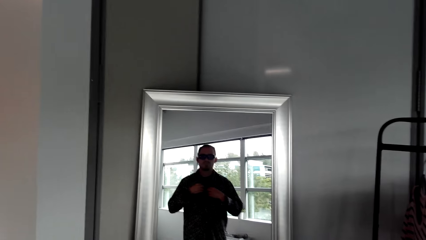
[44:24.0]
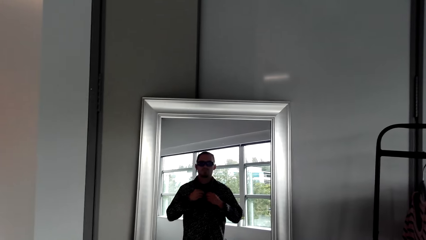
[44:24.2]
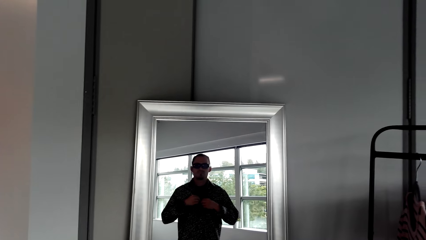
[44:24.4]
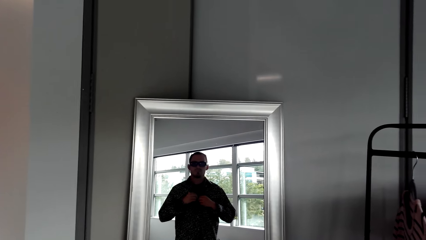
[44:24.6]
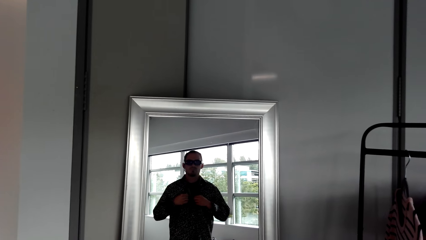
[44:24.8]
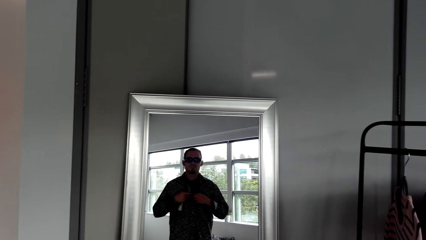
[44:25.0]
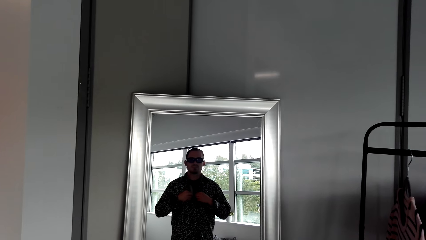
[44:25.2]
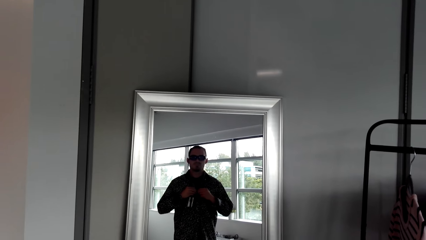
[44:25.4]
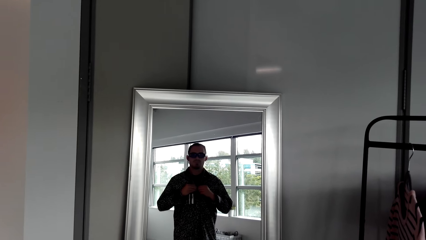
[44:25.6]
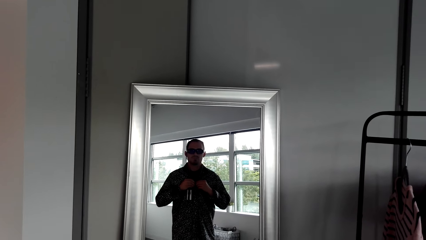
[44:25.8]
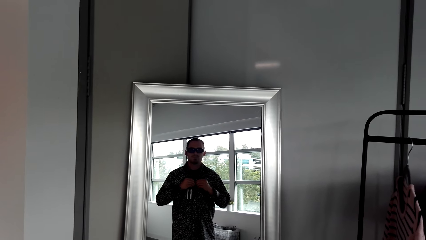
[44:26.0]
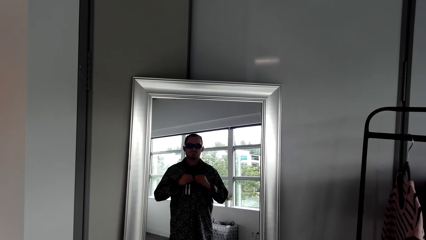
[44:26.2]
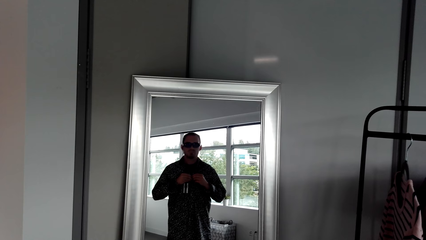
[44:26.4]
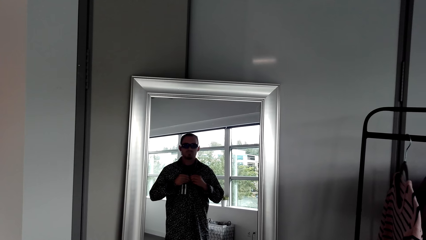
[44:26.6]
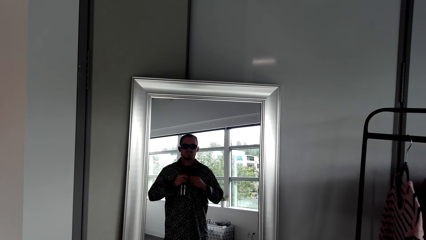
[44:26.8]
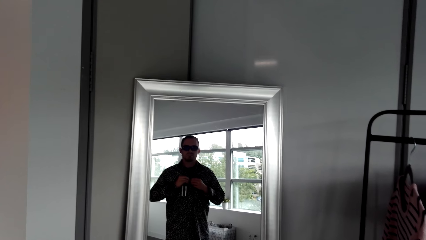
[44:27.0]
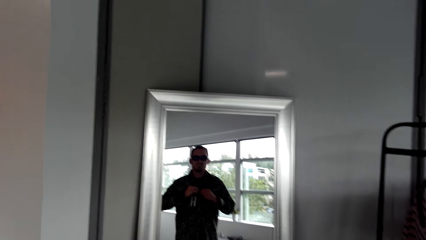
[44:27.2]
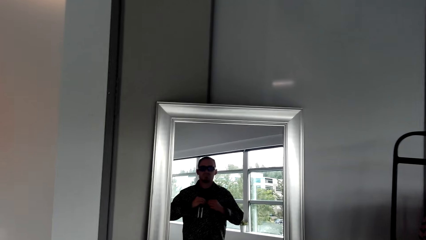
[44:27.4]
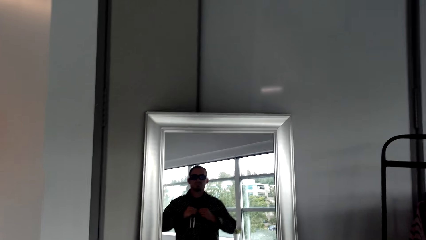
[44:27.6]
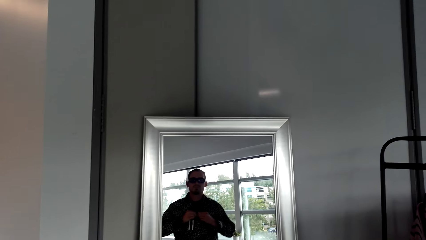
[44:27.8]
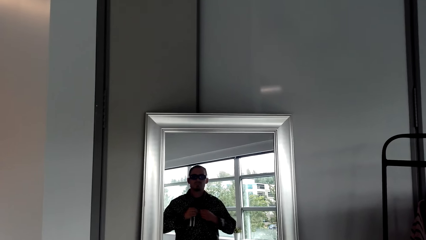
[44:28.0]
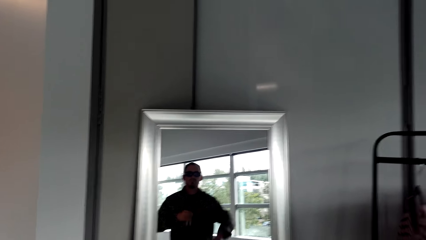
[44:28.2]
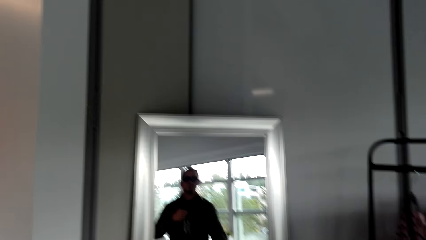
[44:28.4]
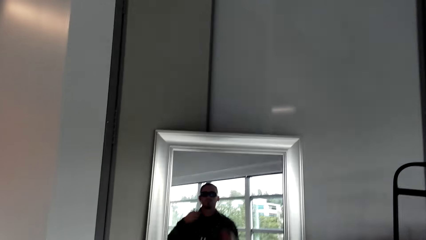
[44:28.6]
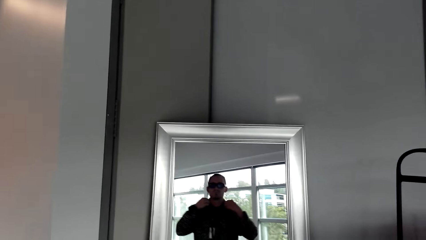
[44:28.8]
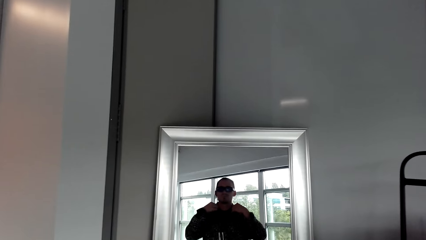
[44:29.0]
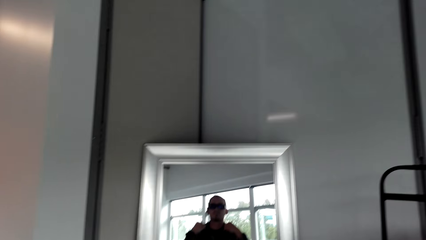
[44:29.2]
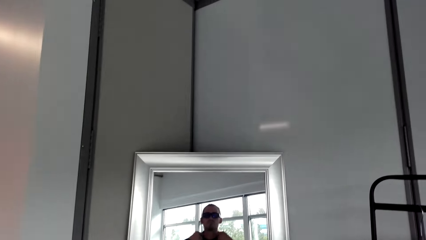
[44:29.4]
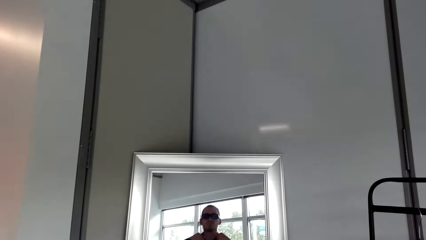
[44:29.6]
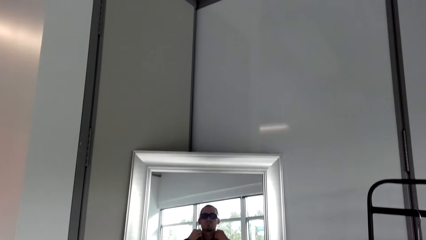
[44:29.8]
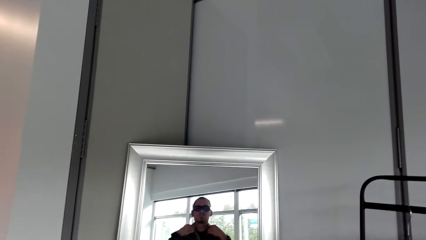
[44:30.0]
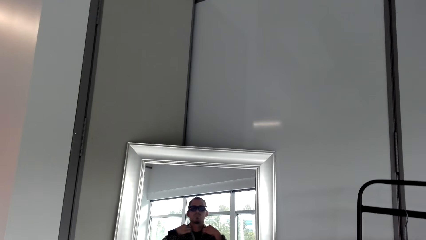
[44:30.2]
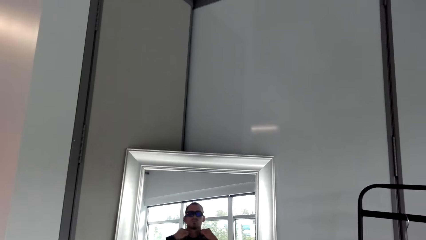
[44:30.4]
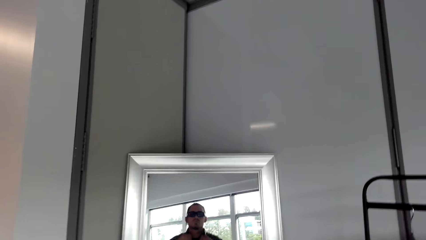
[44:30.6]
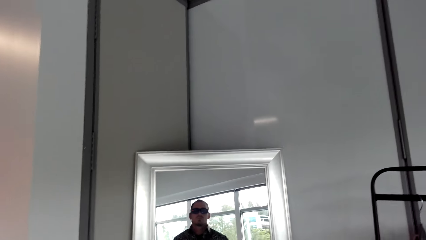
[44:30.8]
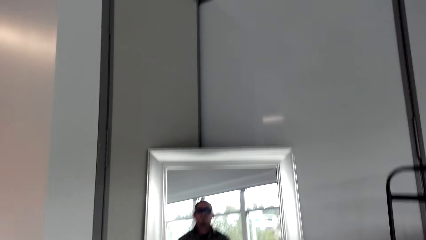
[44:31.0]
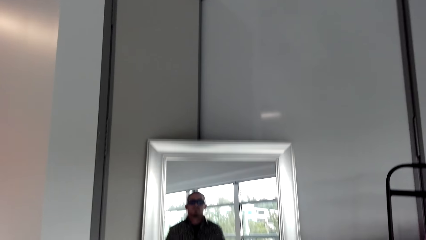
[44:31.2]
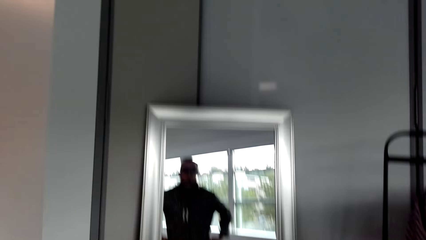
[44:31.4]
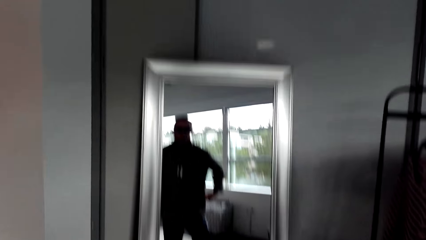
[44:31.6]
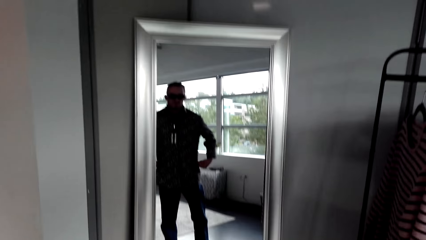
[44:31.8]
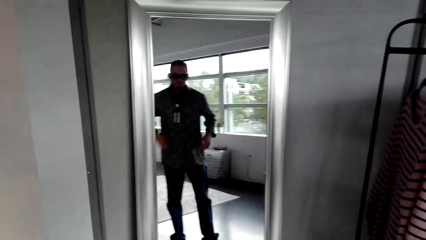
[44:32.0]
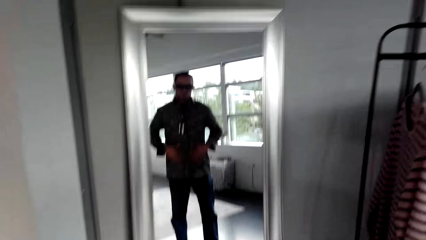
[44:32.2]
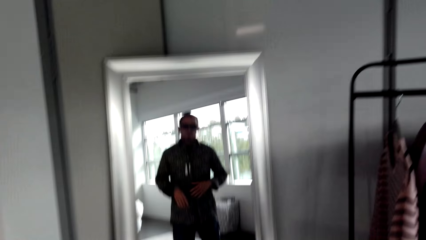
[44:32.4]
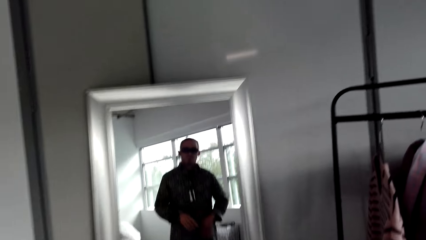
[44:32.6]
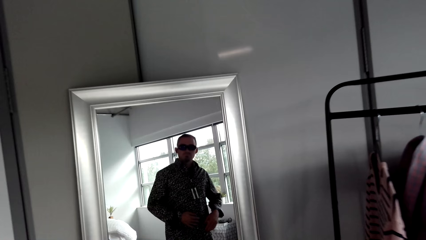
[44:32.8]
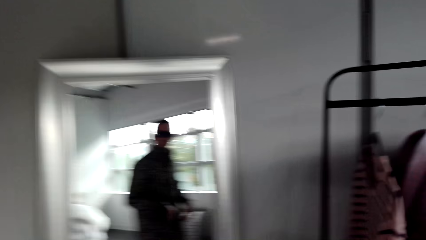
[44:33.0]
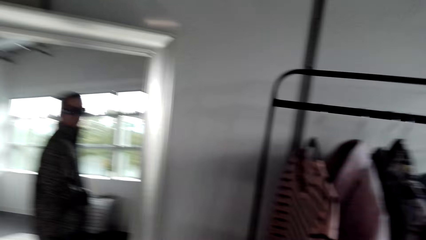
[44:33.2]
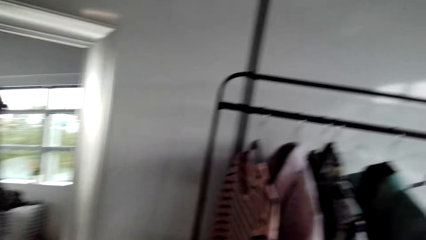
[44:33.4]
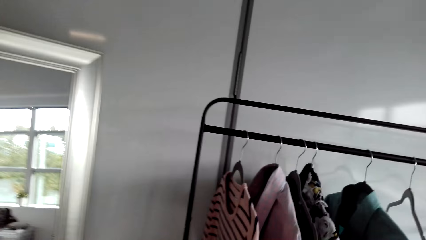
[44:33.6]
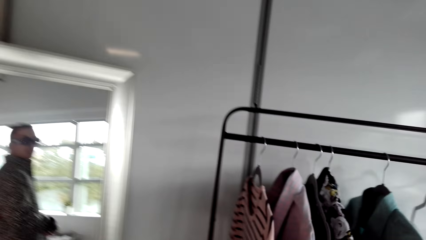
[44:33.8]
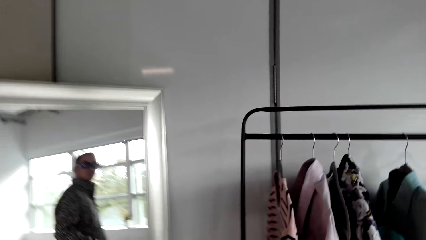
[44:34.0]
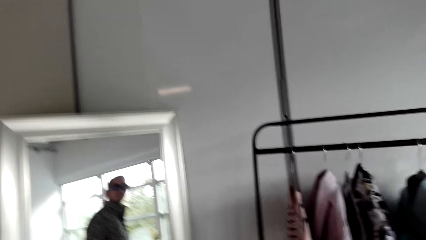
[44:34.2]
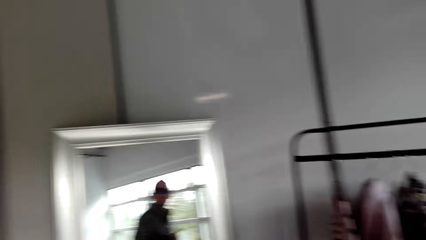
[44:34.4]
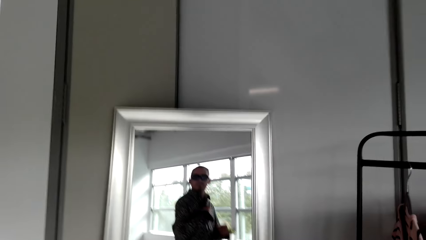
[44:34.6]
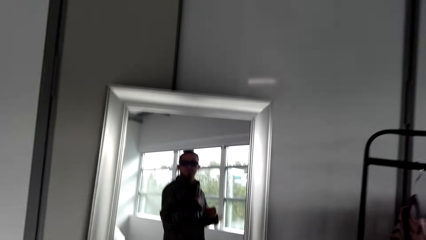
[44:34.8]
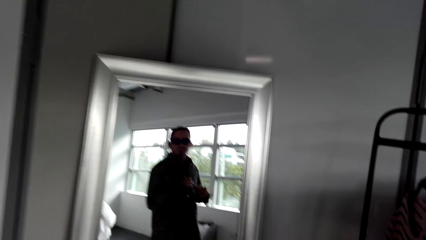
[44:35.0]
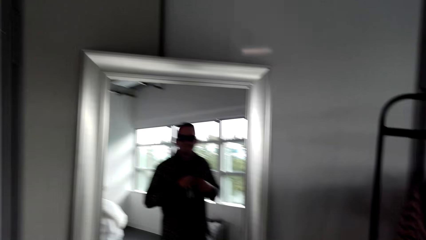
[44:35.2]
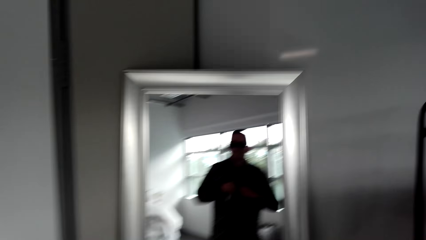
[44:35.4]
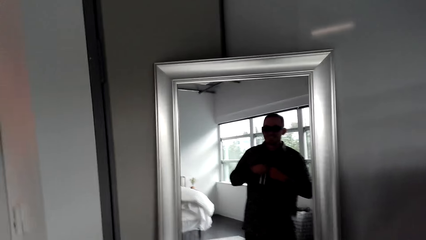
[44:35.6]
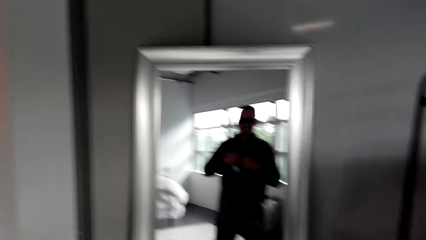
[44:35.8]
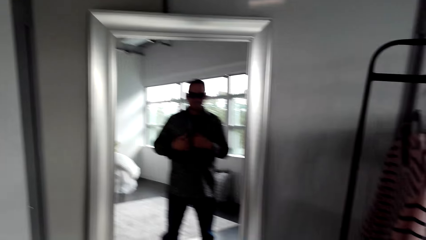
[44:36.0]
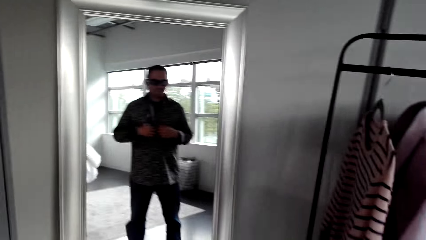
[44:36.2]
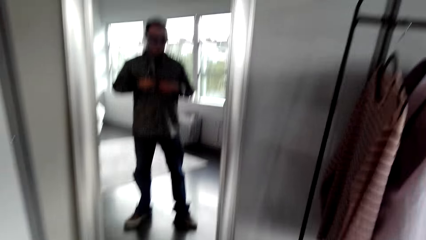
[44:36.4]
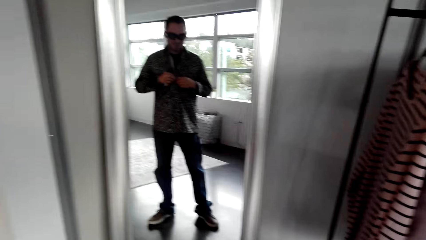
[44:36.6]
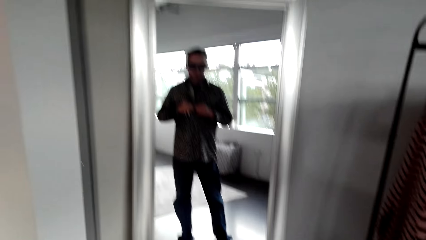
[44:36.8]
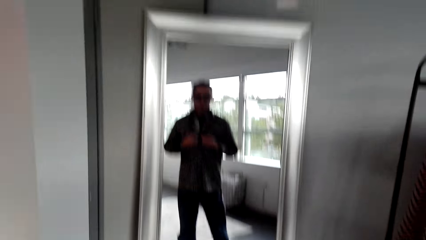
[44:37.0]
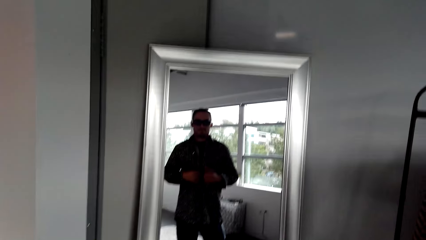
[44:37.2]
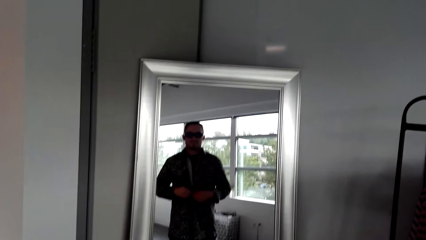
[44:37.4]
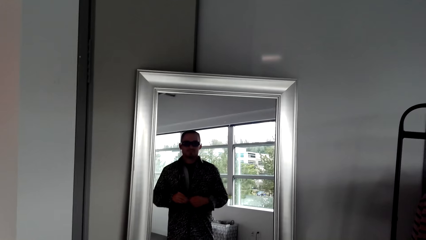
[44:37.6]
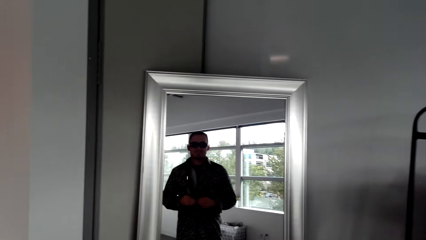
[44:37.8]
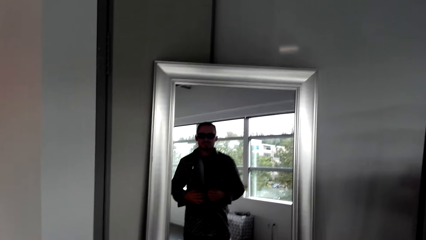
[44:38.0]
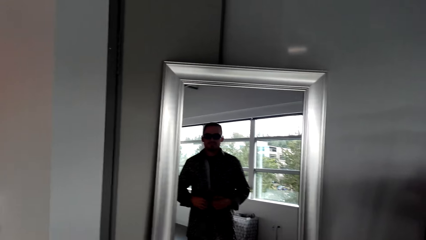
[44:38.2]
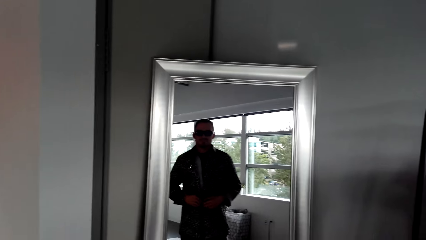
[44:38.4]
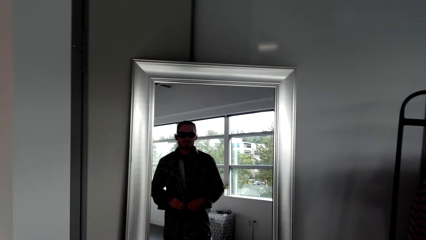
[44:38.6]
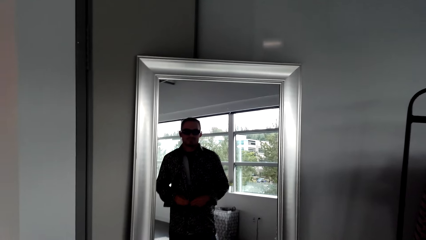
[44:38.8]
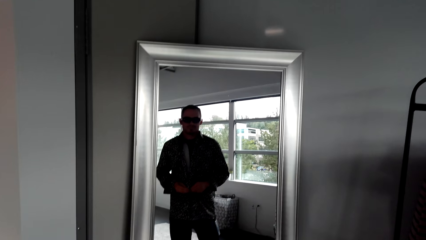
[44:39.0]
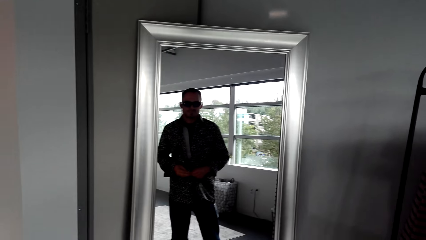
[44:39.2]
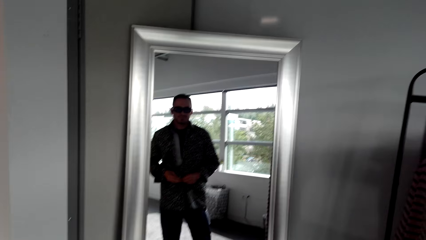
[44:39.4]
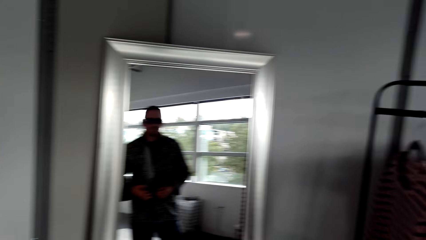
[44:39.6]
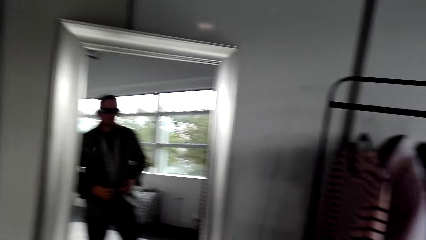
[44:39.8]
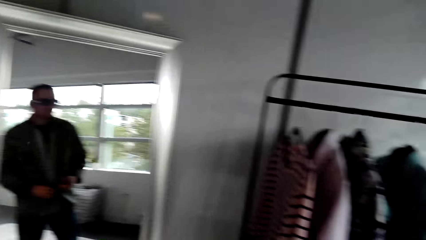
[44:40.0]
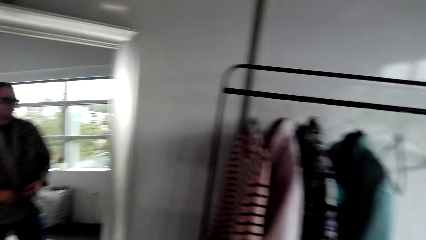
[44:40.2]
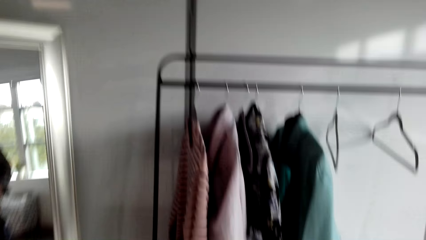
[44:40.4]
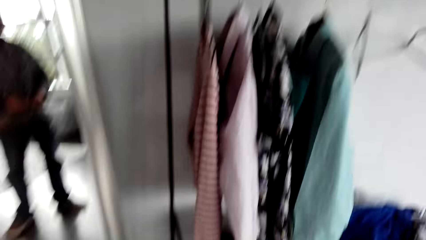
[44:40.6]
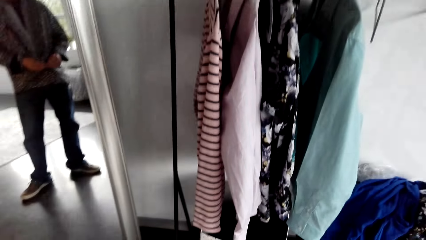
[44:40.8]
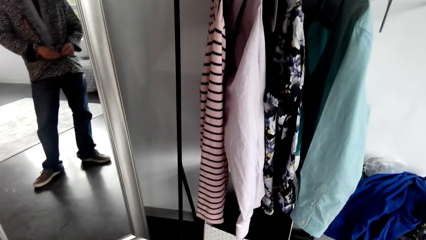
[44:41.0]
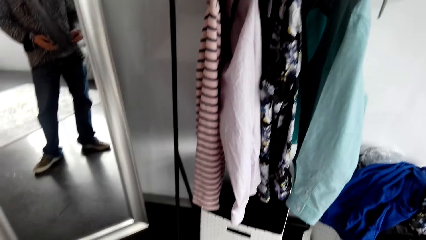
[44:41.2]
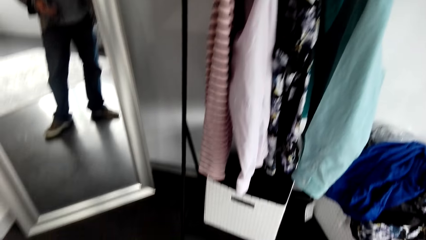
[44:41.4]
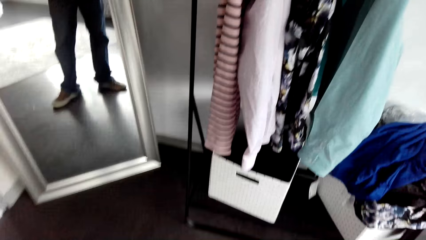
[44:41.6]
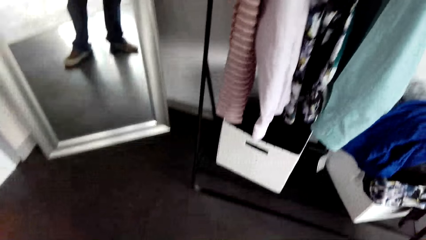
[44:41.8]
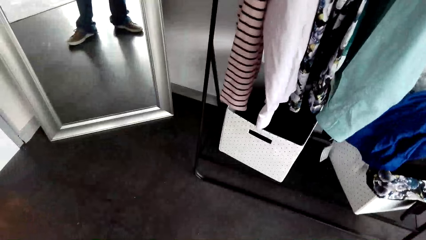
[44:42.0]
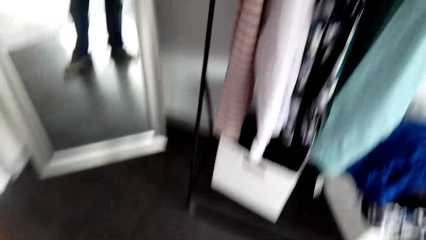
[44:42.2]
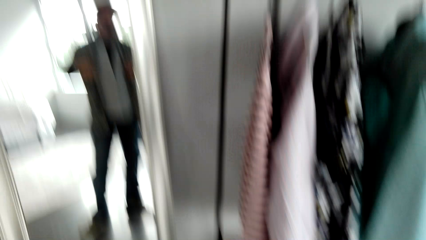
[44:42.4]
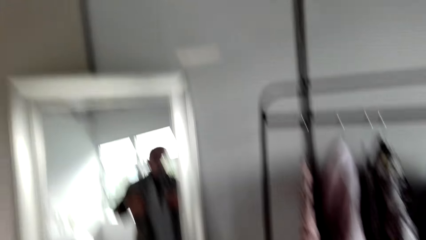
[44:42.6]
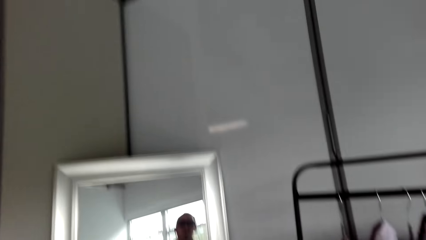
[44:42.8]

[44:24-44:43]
The camera wearer looks at himself in the mirror. He unbuttons the shirt.
